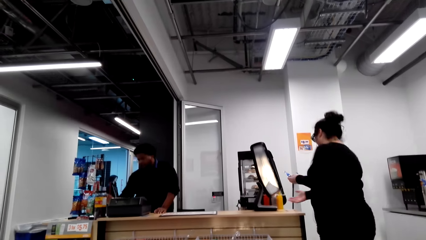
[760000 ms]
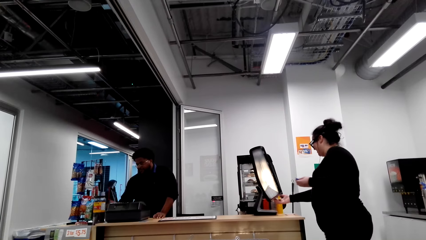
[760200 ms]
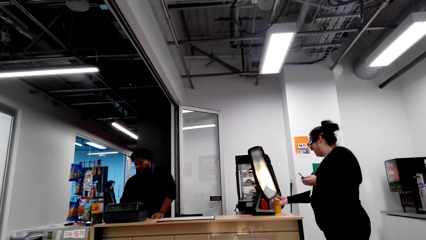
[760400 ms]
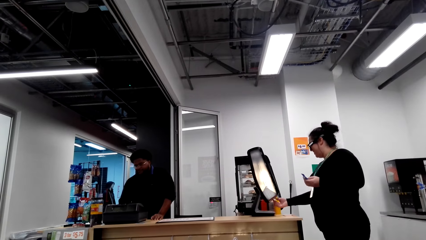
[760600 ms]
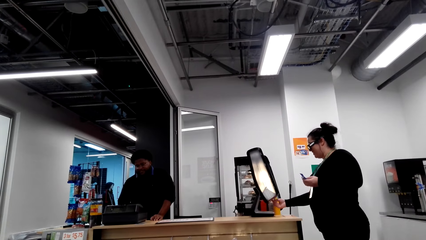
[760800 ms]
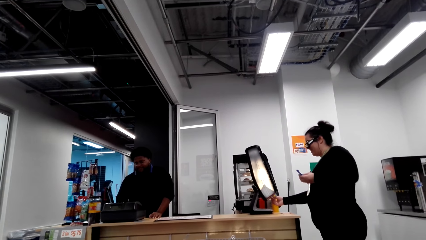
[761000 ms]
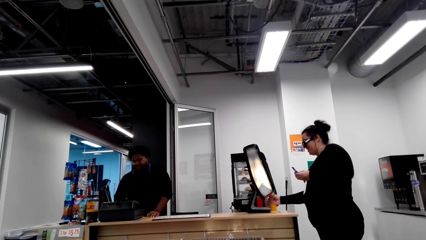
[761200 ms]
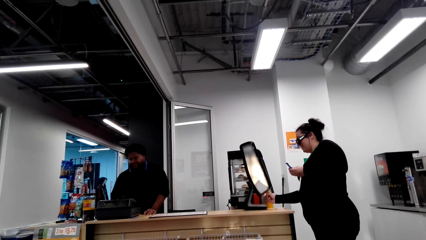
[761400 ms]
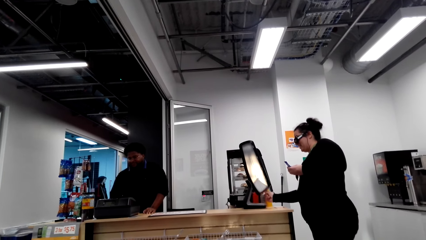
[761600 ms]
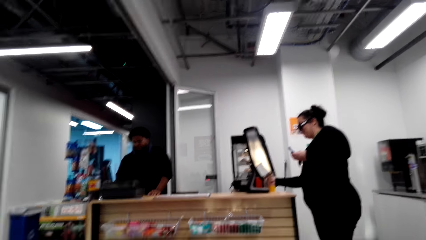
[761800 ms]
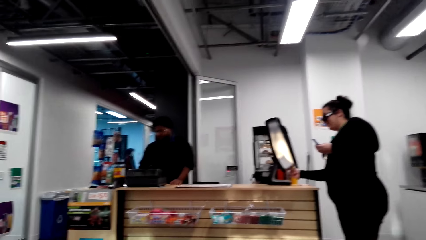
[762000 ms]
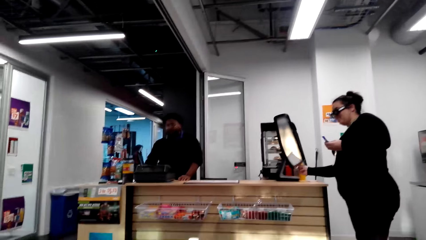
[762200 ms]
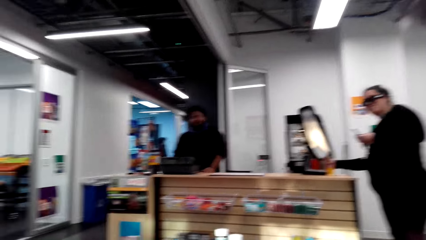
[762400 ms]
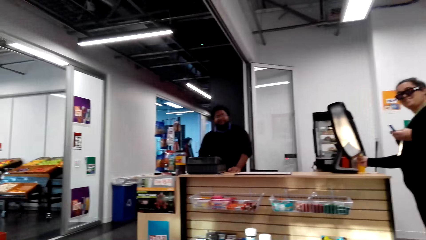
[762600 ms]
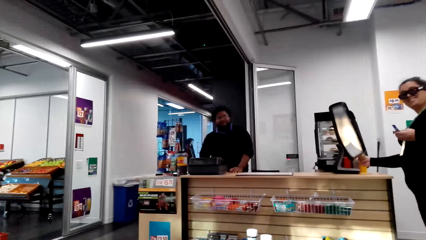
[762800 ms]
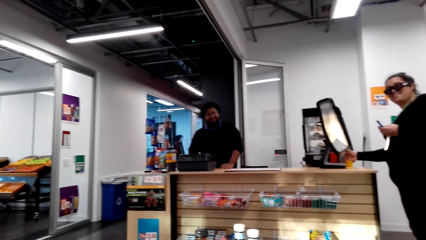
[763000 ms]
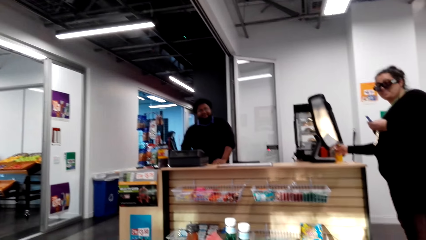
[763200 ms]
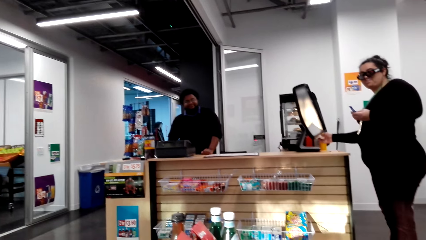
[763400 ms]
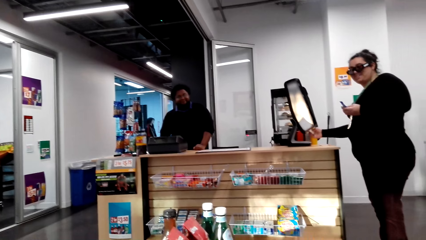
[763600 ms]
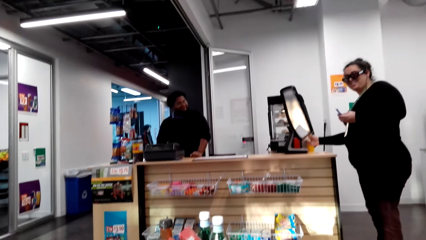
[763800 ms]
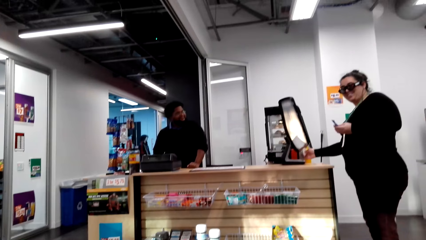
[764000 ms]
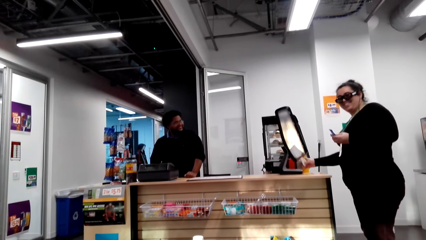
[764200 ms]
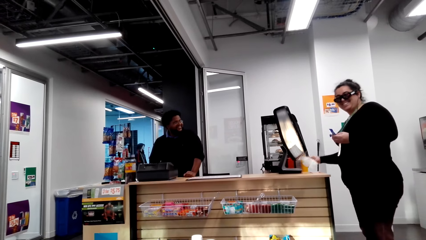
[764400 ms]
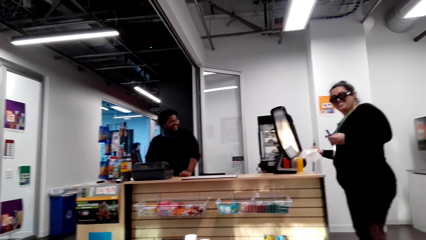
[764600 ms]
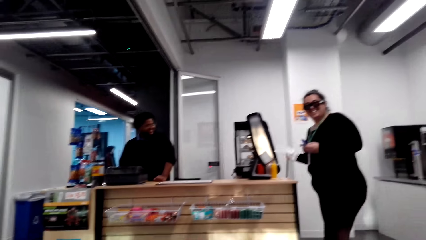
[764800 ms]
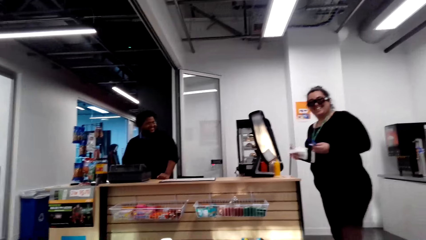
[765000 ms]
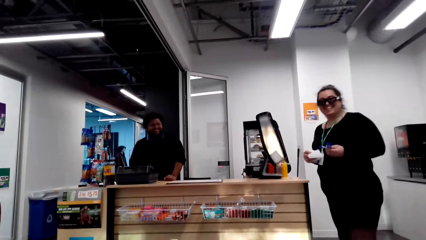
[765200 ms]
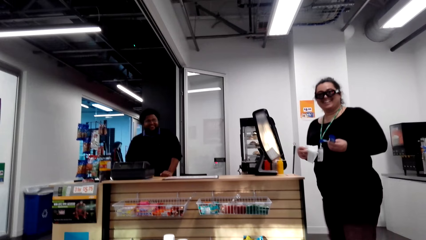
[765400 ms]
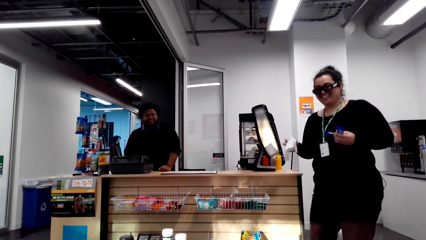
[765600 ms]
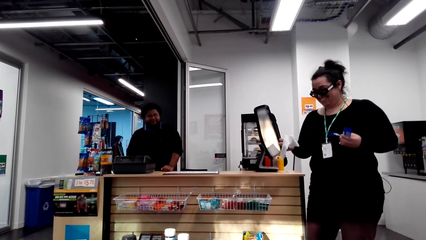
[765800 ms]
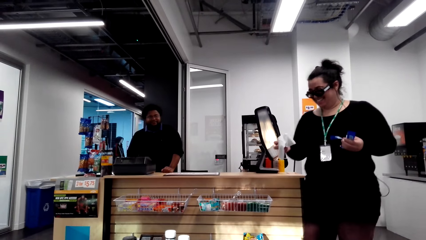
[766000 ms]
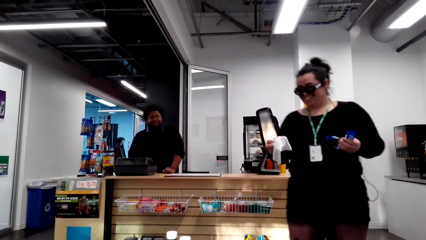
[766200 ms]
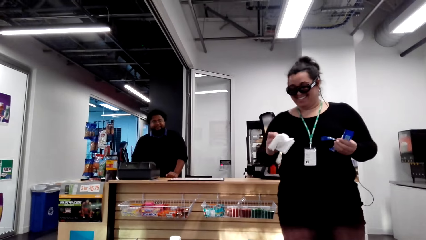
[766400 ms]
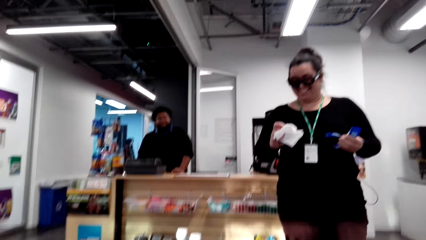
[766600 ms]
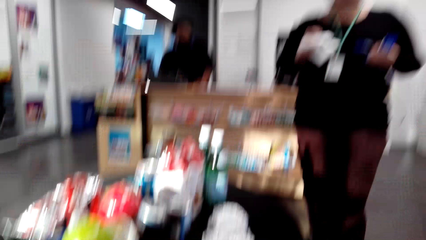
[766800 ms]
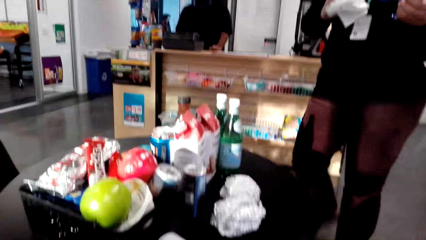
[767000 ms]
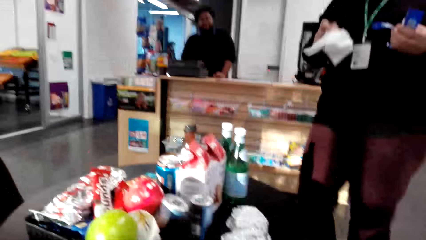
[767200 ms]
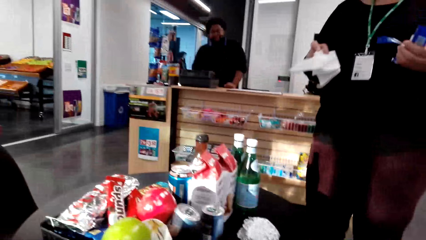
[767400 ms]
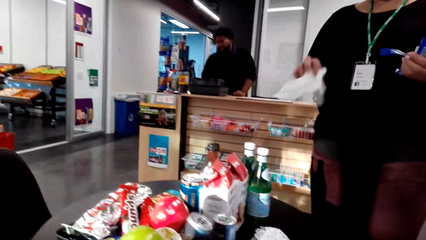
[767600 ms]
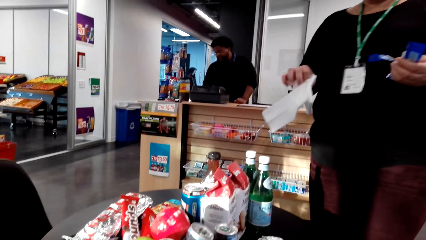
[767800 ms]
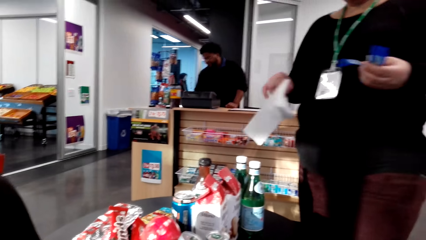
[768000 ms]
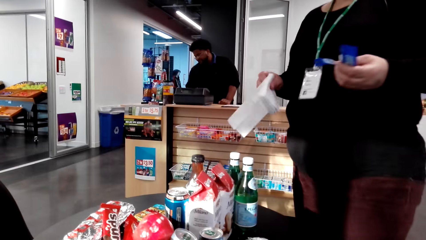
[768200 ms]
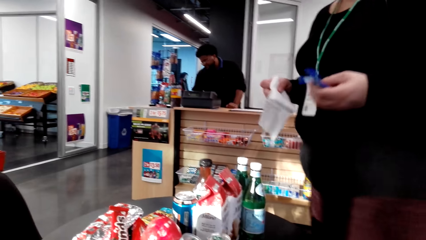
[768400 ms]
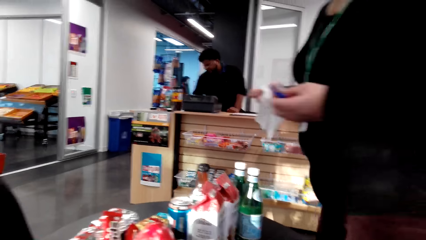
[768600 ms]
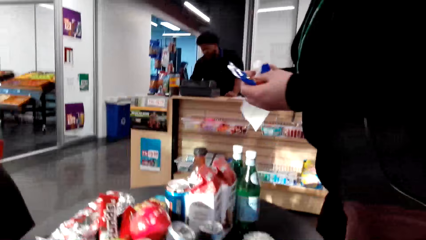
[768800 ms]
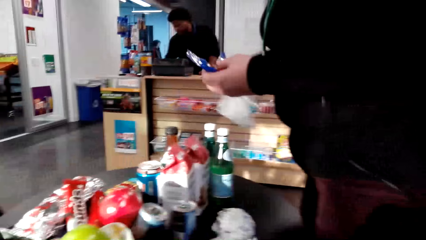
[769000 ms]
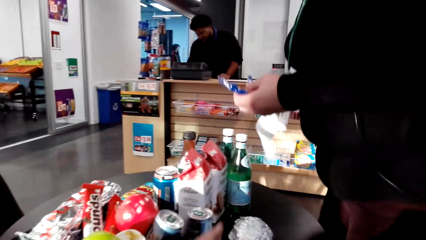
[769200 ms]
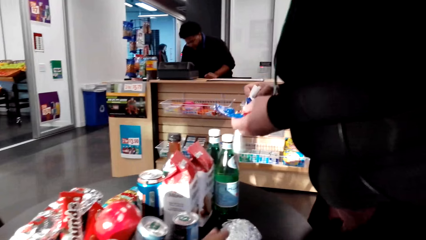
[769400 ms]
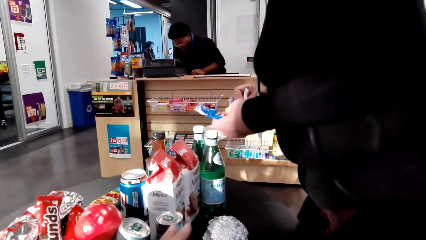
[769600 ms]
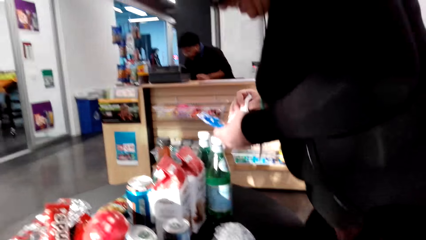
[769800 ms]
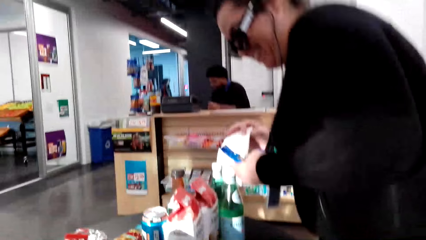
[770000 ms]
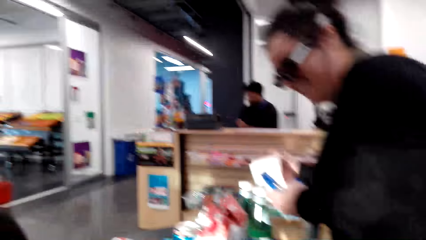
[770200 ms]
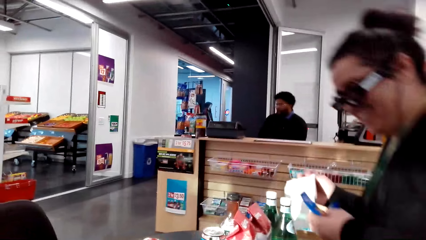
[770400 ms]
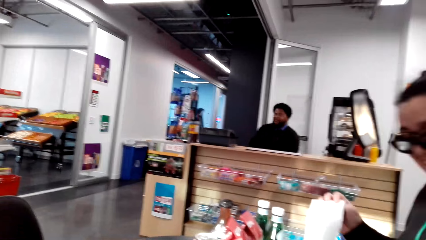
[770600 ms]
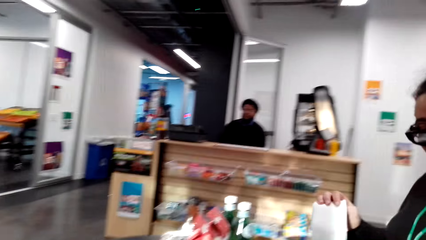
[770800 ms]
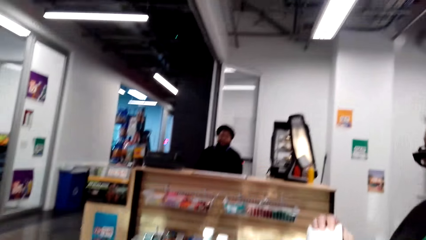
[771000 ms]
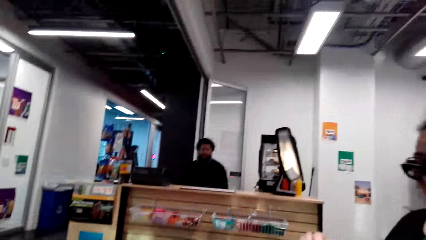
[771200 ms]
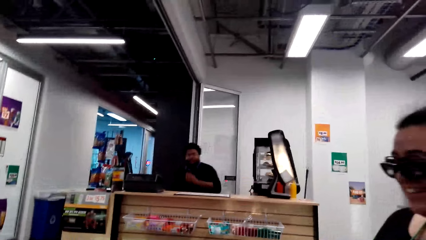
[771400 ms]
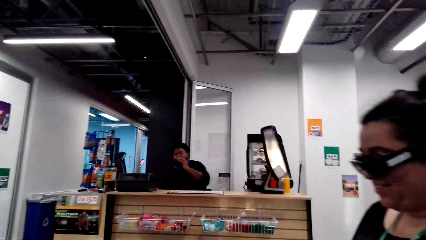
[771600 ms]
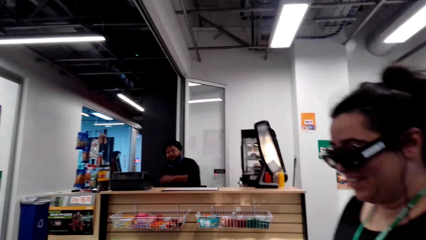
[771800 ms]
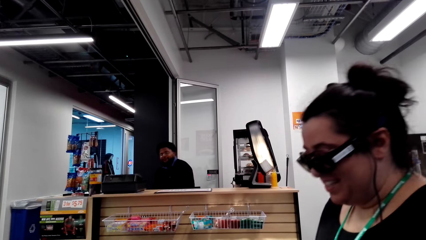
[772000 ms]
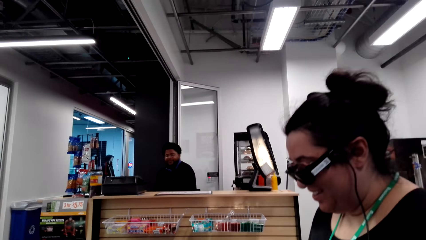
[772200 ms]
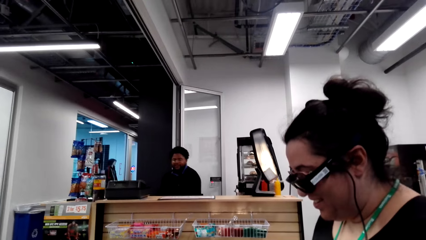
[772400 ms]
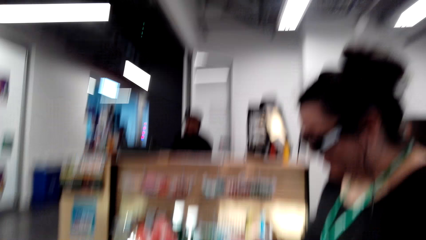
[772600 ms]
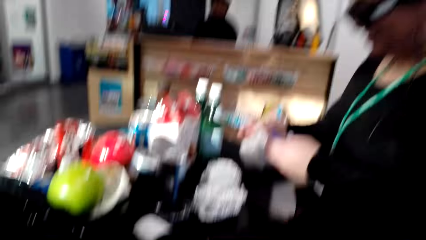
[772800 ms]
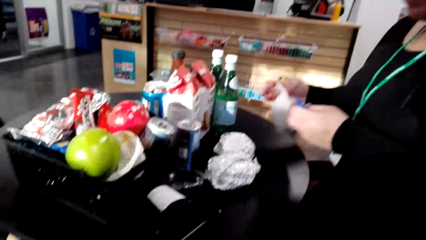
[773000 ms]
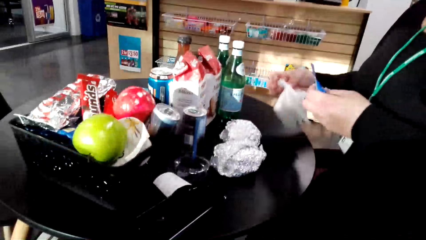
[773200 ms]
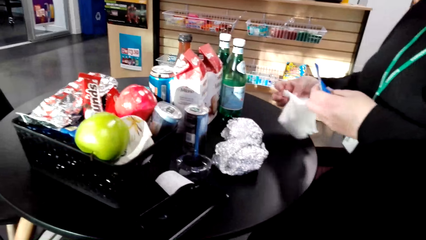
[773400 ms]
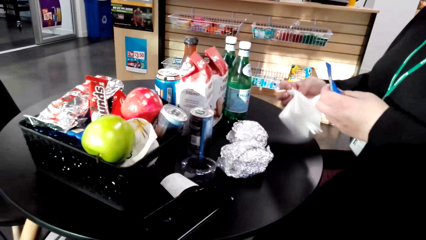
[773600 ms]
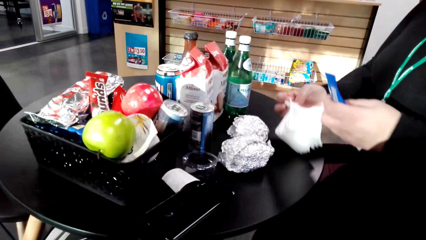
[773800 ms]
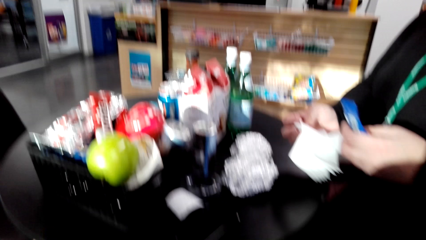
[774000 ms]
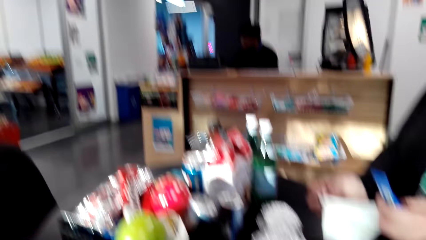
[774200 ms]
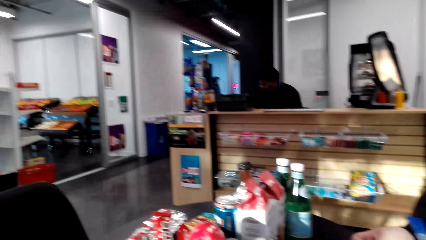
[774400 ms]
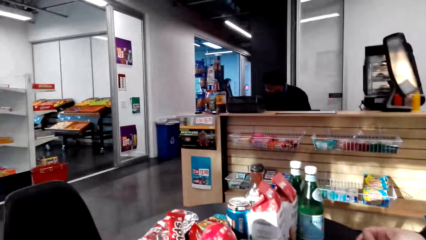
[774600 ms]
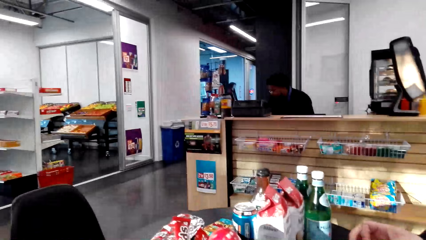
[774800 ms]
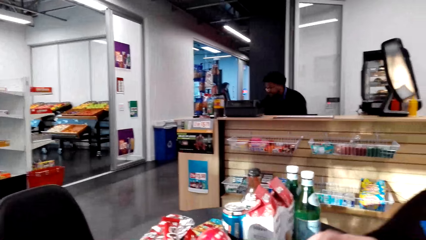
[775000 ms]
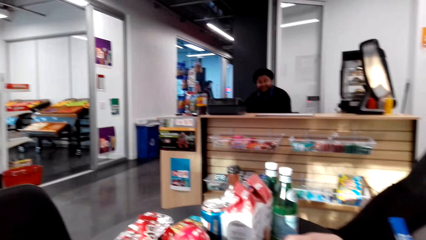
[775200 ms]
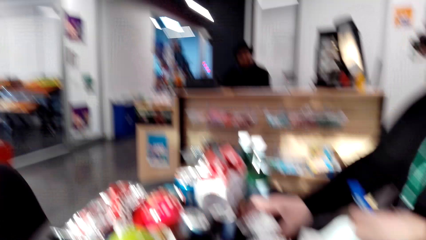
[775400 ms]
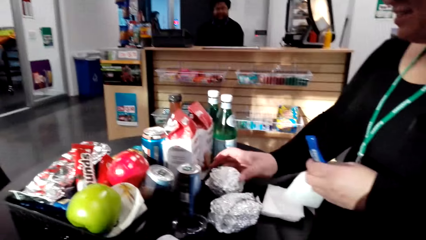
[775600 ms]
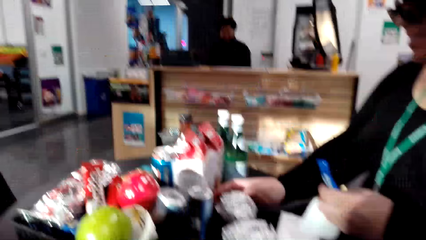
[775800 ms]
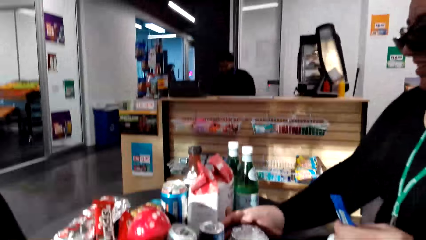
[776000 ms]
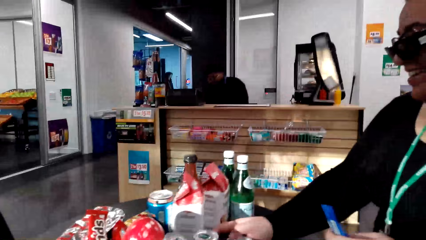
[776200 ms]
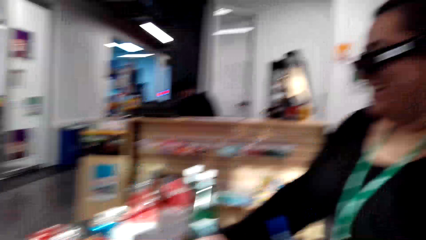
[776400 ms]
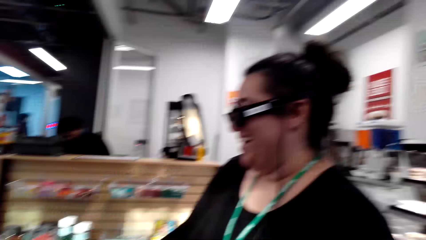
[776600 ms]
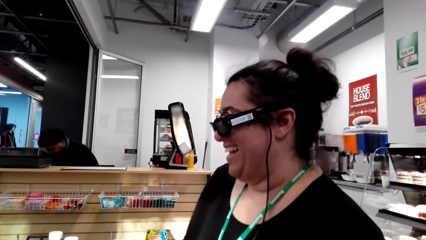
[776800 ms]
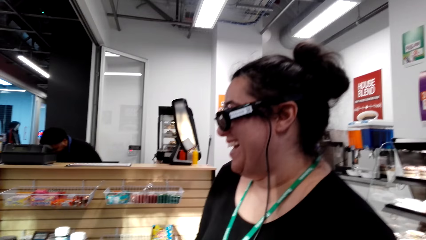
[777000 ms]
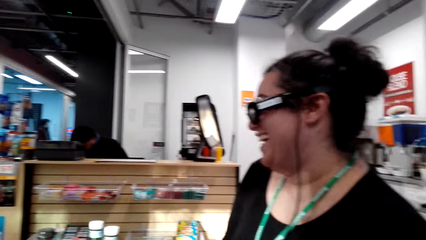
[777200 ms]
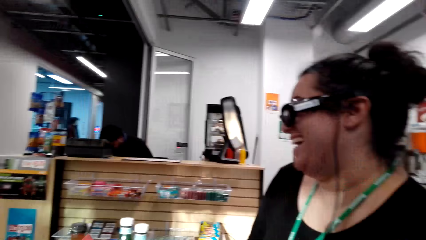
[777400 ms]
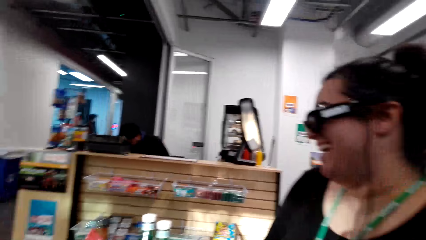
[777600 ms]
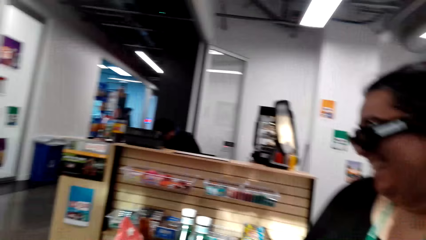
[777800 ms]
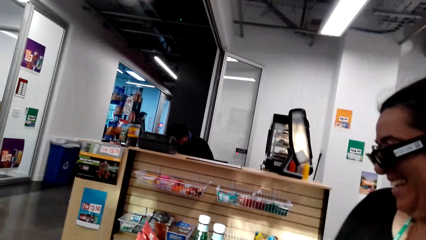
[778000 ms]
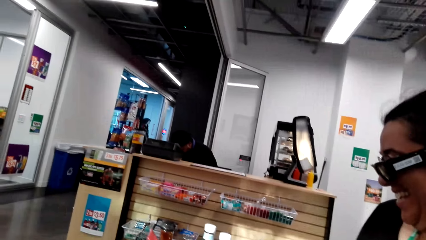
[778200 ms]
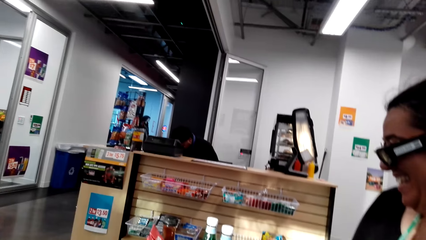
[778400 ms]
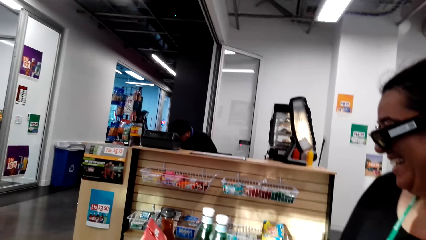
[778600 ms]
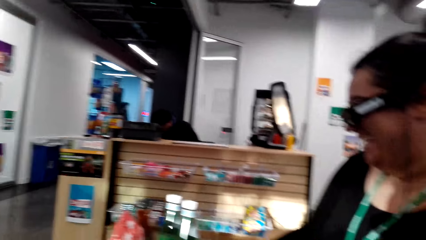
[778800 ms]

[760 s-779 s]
A woman picks up a paper towel. The camera wearer looks at a man. A cashier converses with the camera wearer. The camera wearer responds to the cashier. They converse with the woman. The woman interacts with the camera wearer. The woman takes a seat. The camera wearer interacts with the cashier. The man converses. The woman moves the grocery on the table. The camera wearer looks around. They look at the woman.
